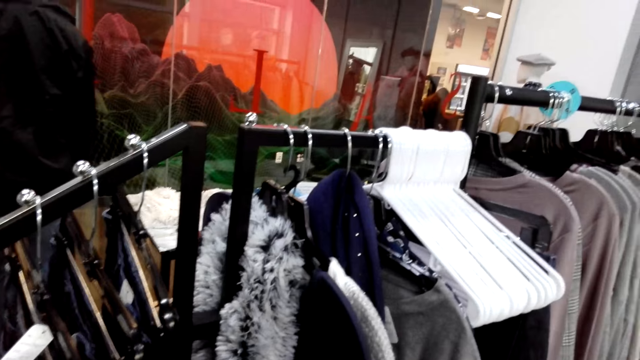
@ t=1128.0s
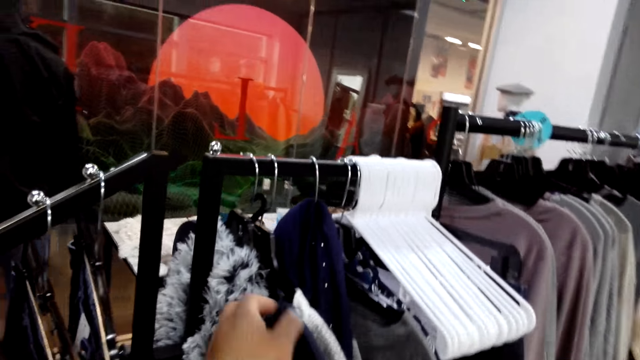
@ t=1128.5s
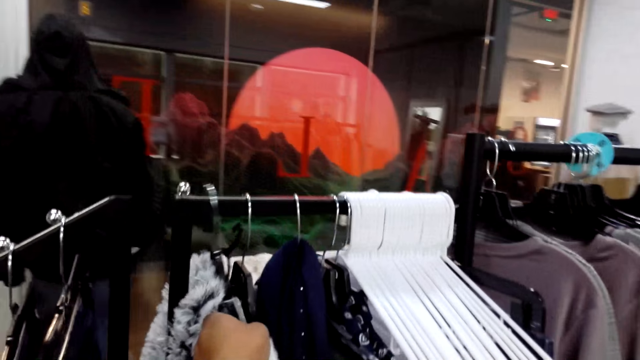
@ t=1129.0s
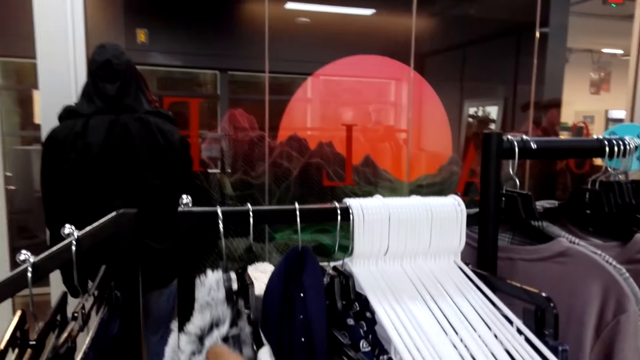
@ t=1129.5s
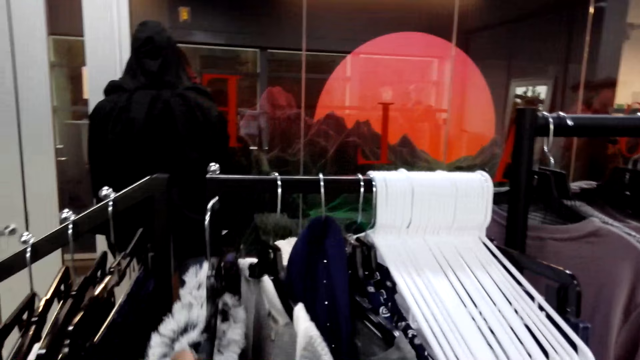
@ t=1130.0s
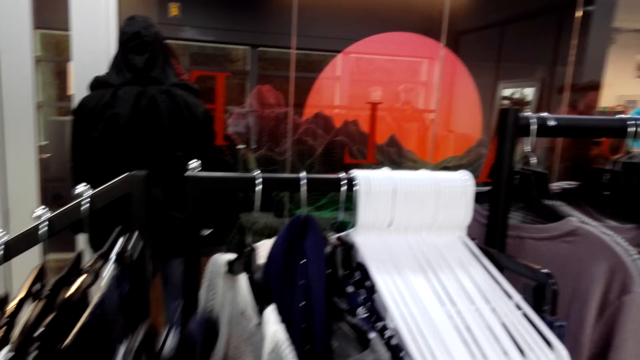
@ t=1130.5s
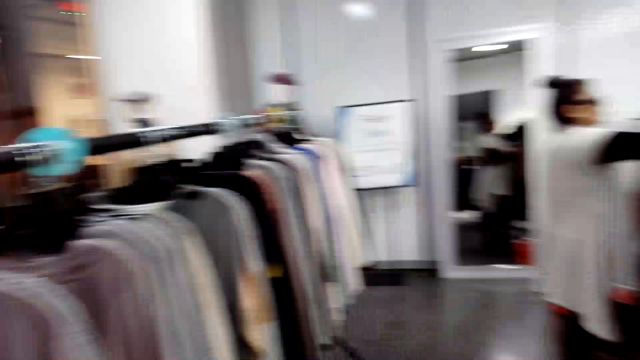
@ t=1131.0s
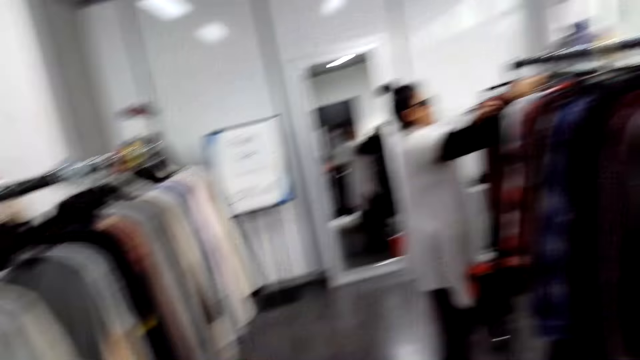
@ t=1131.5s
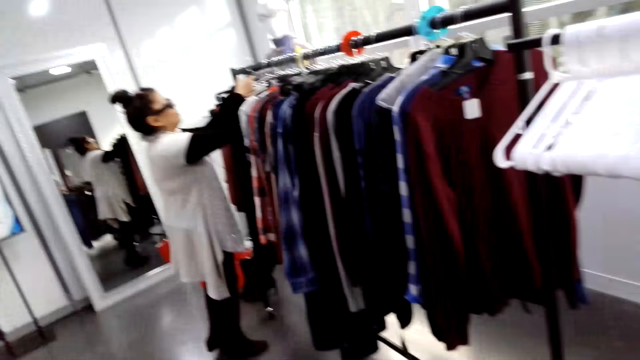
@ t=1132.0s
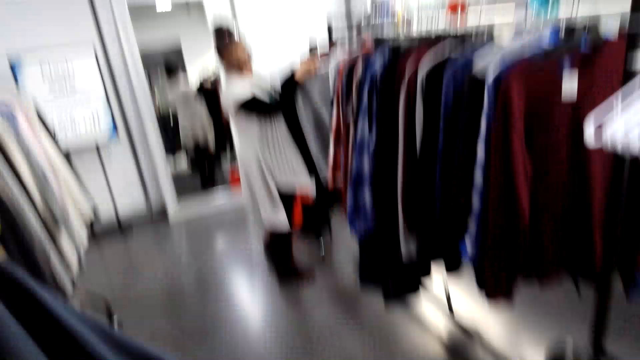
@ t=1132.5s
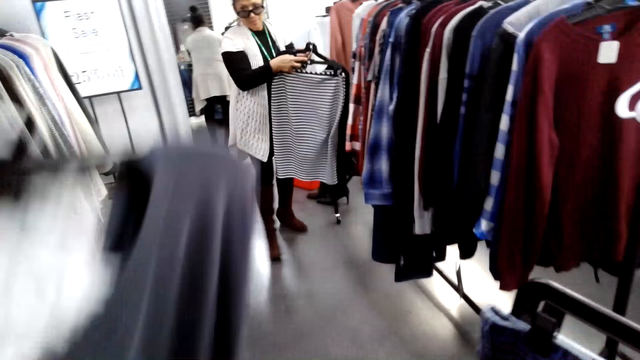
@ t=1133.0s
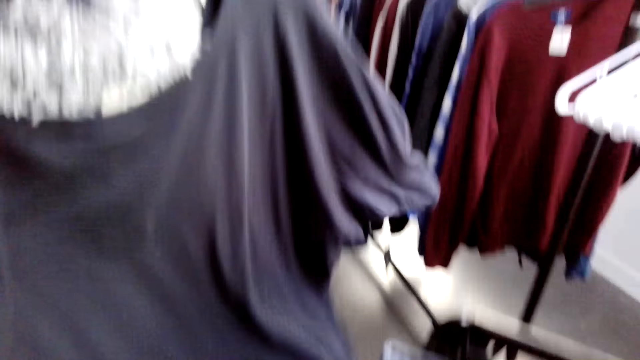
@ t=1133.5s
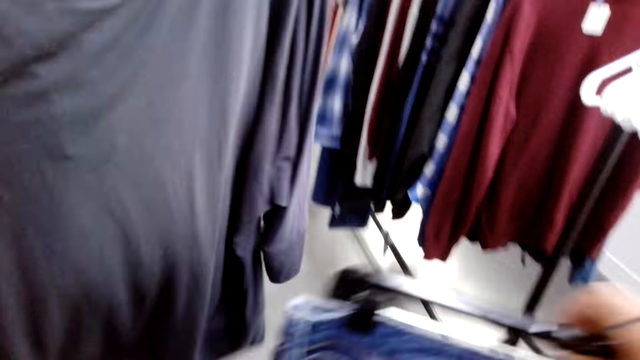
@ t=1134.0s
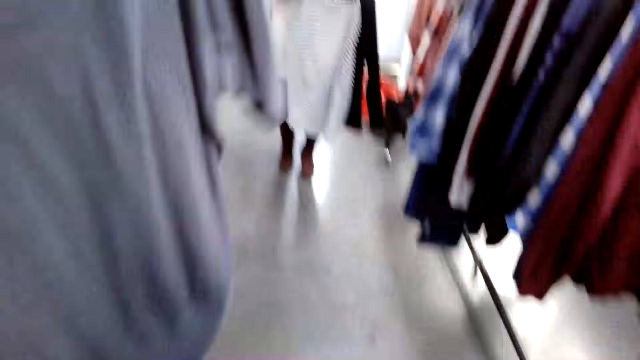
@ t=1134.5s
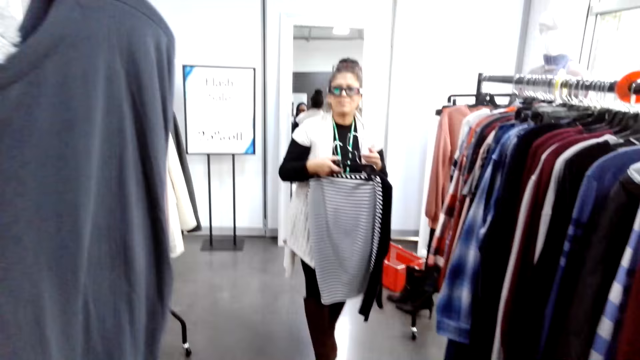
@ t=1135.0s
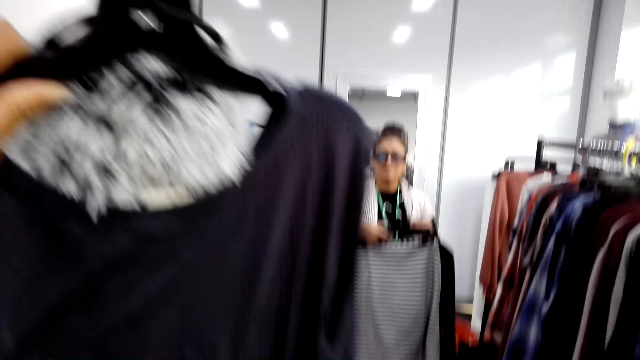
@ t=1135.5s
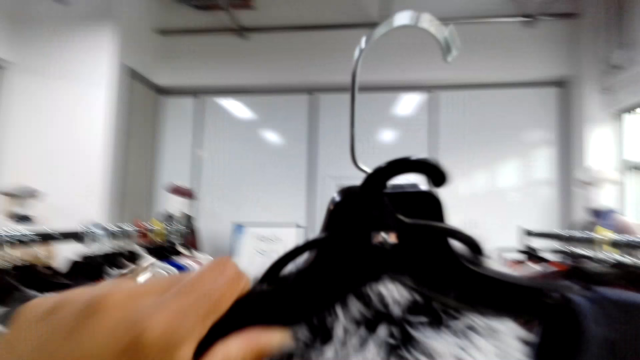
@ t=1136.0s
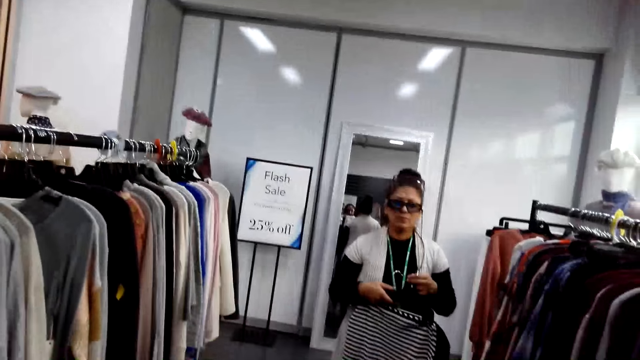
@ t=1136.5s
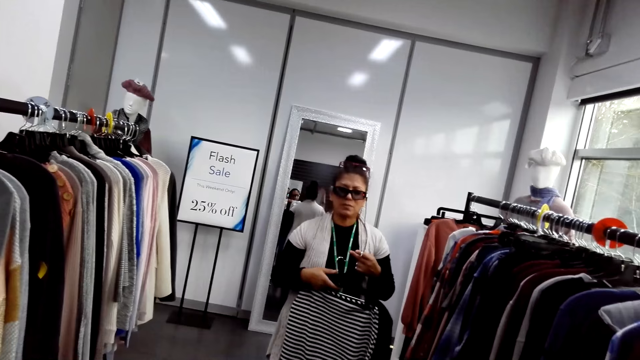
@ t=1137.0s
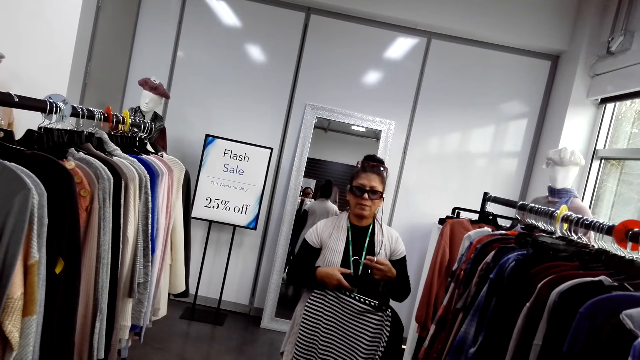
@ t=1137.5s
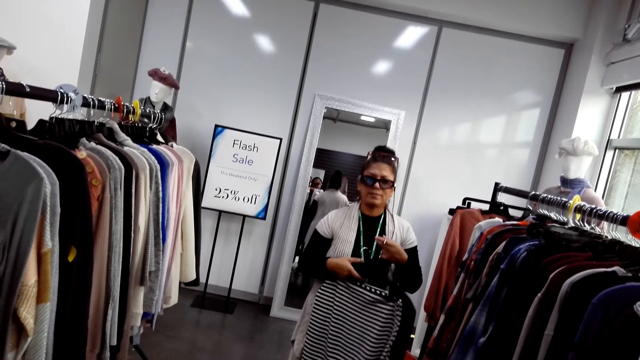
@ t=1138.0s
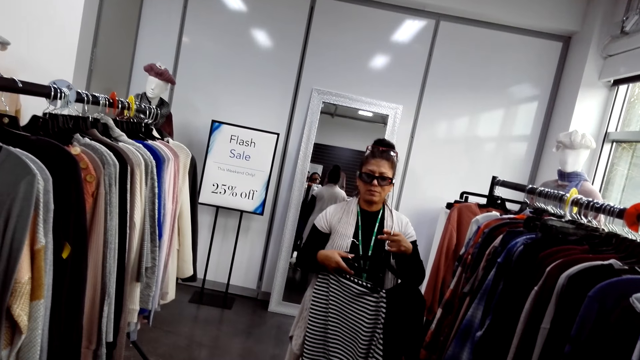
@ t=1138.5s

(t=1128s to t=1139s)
The camera wearer holds a cloth on a hanger. They remove the cloth from the hanger. They turn to the side. A man holds cloths on hangers. The camera wearer holds the cloth on the hanger. The man walks around. The camera wearer holds the cloth on the hanger. The man holds the cloths on the hanger.

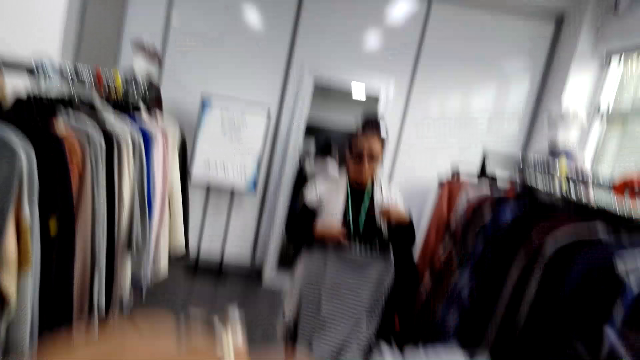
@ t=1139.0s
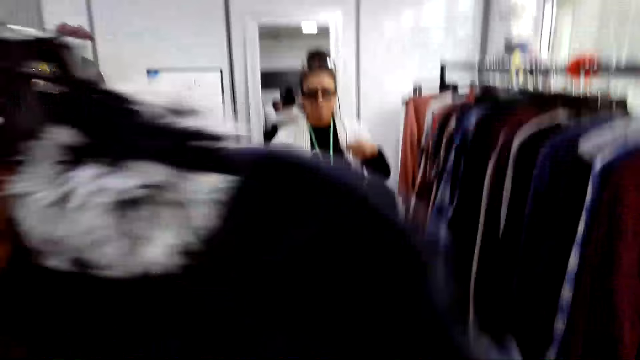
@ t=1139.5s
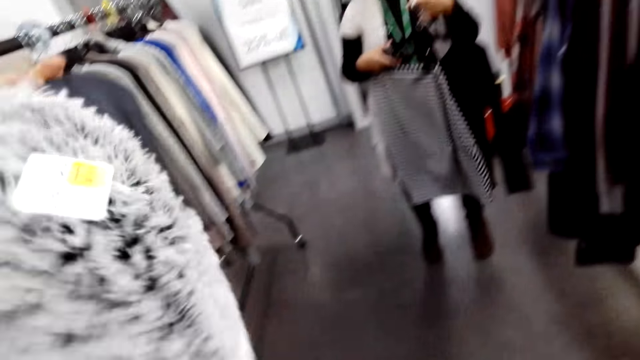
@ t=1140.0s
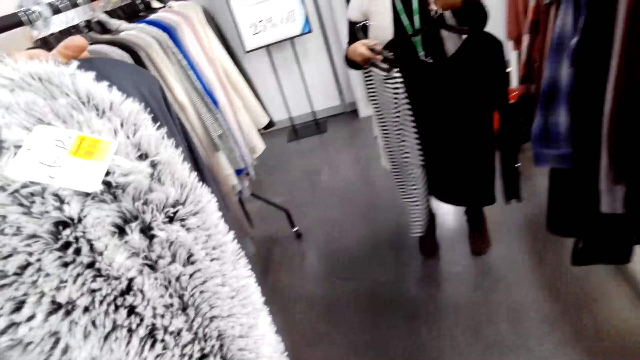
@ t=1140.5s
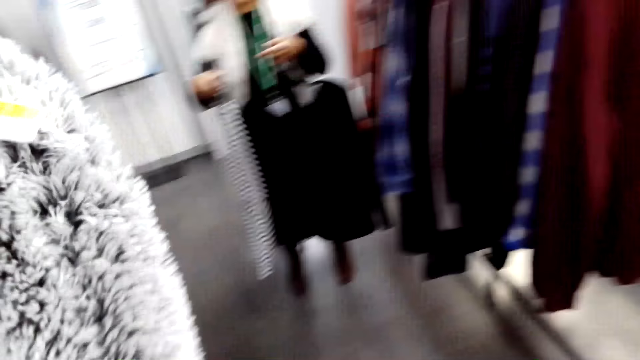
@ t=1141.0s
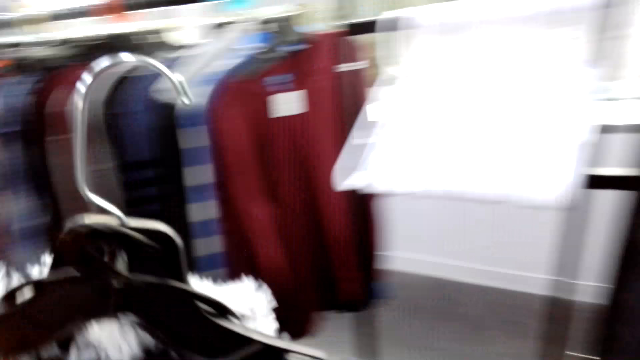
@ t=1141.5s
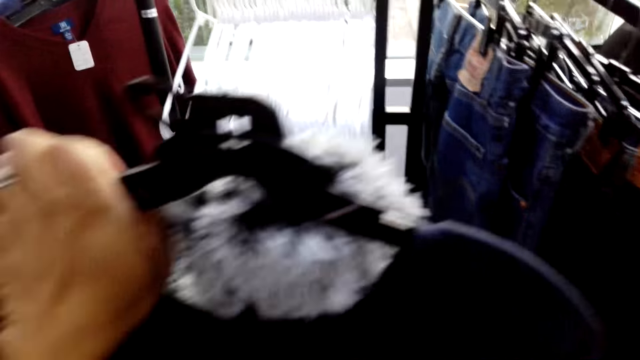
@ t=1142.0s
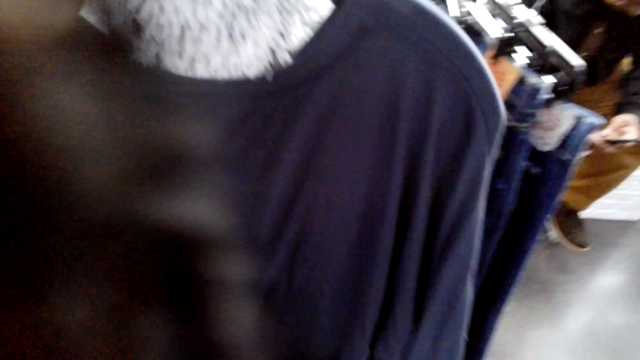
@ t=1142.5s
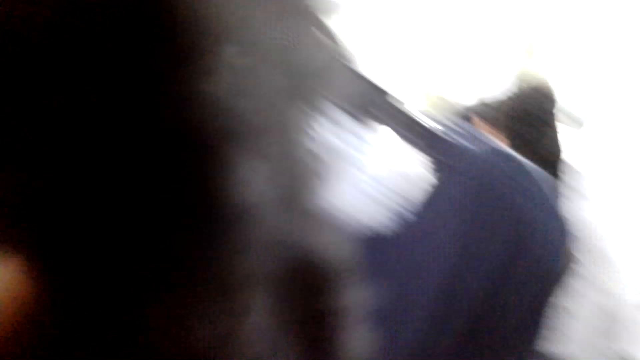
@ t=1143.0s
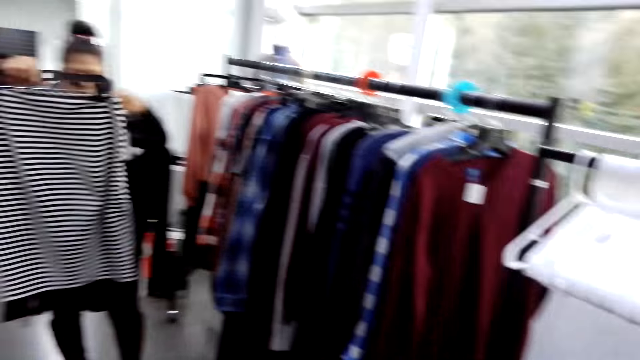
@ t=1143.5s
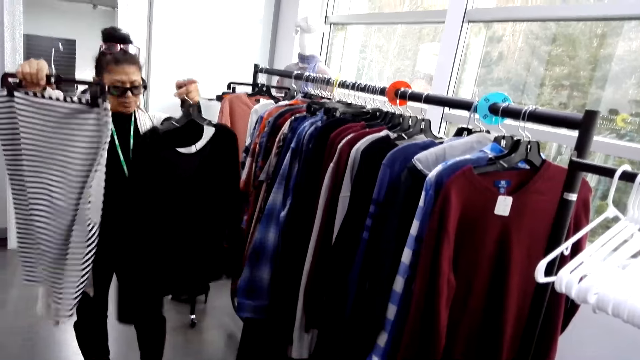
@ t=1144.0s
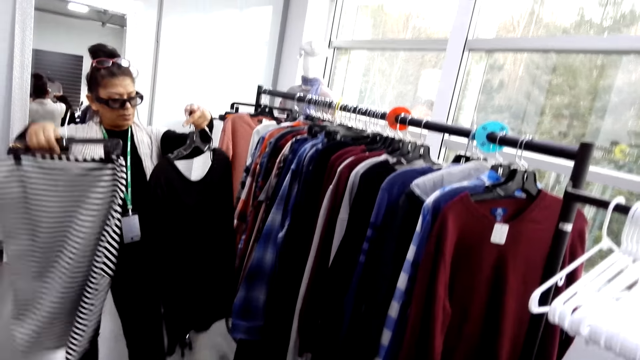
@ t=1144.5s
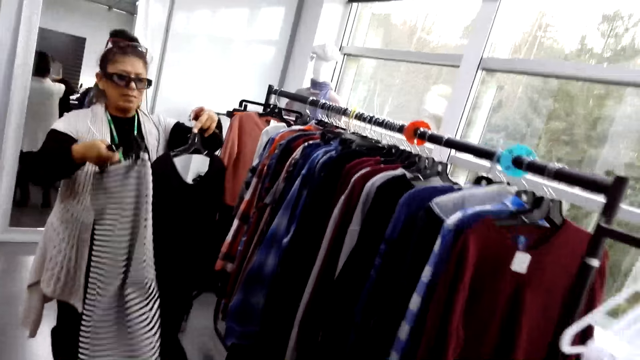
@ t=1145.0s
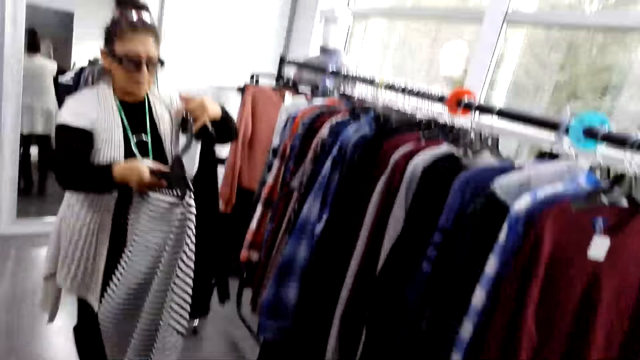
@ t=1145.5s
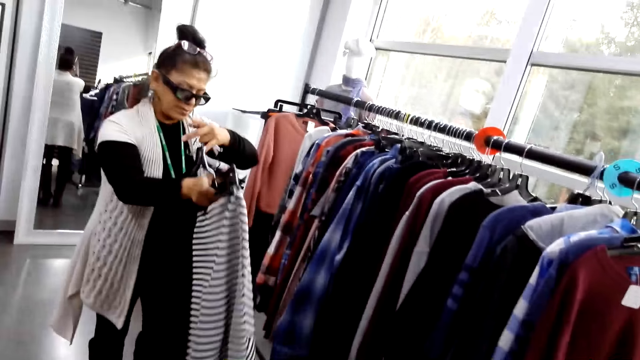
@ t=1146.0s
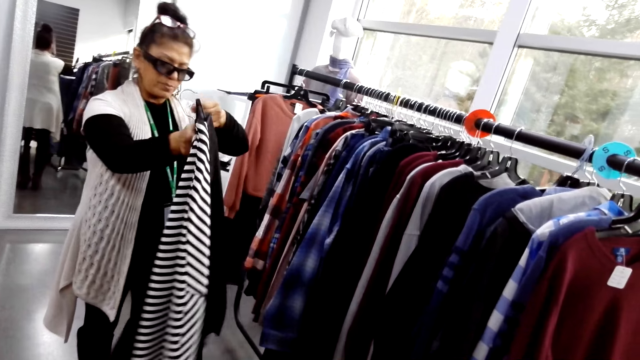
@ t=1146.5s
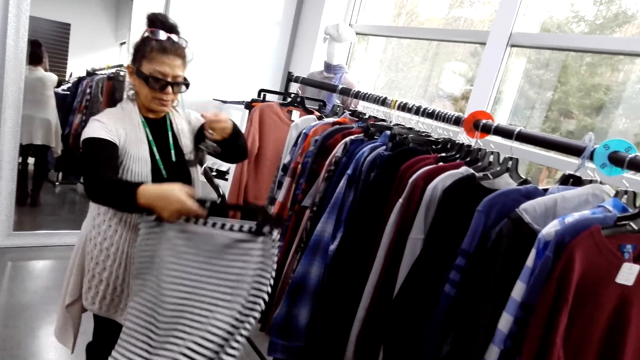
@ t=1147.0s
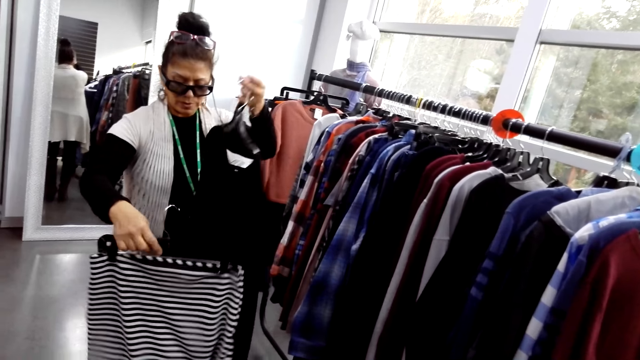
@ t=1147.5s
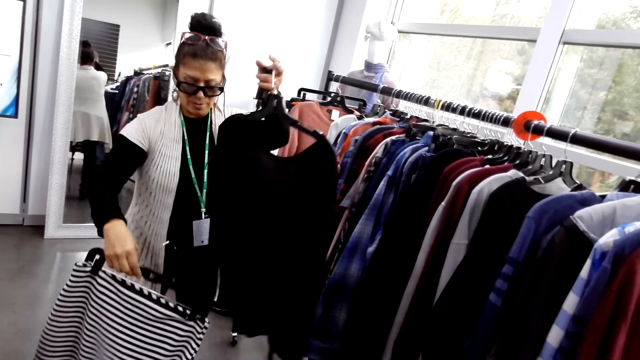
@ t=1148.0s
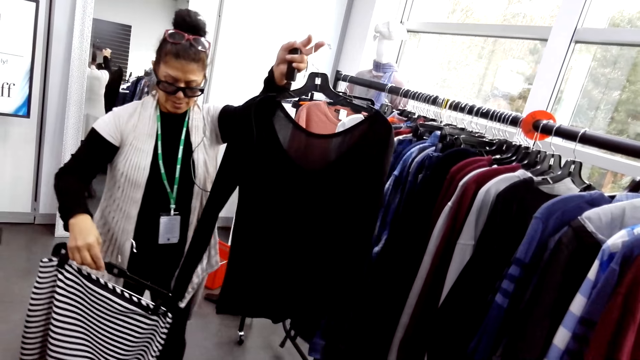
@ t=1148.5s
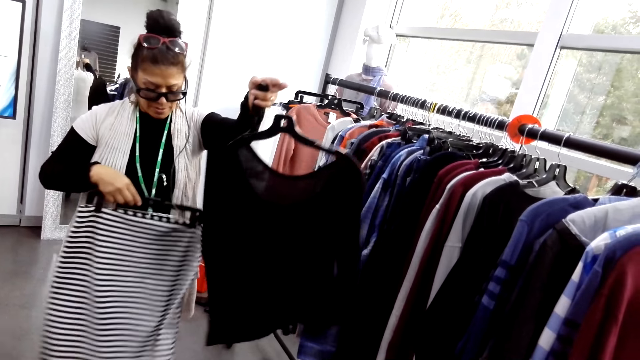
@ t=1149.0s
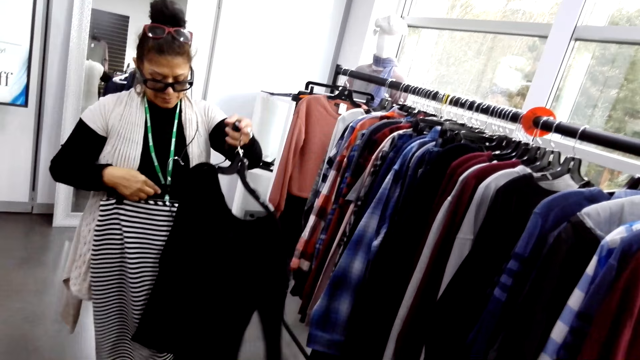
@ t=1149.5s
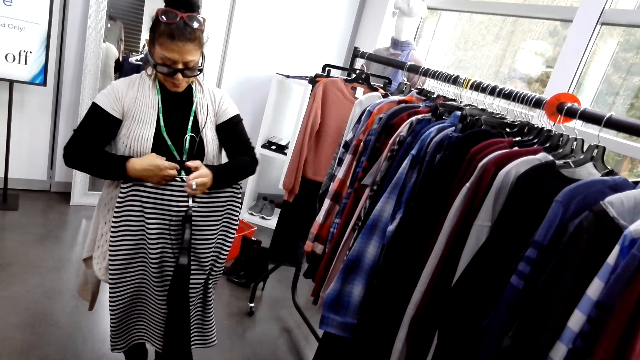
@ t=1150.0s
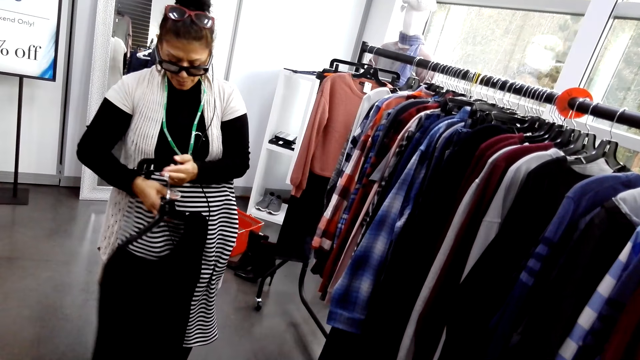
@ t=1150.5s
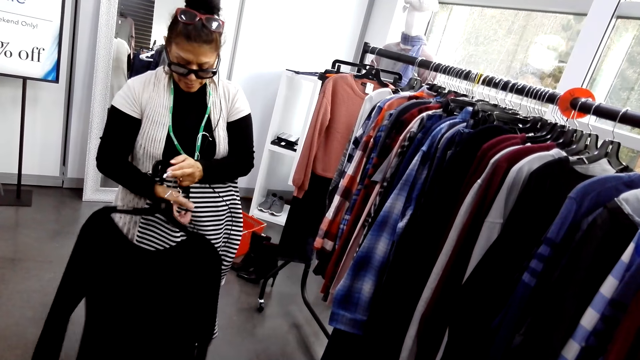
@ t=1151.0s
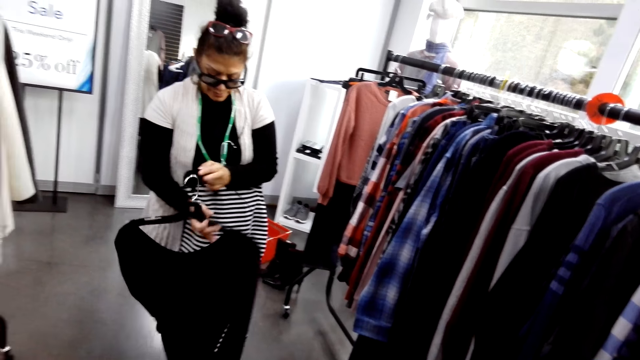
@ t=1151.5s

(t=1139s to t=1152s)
The camera wearer holds a cloth on a hanger. They turn to the side. They pick clothes from the display. They hold the cloth on the hanger. They turn to the side. A man holds cloths on a hanger. The man holds the clothes in different hands.
